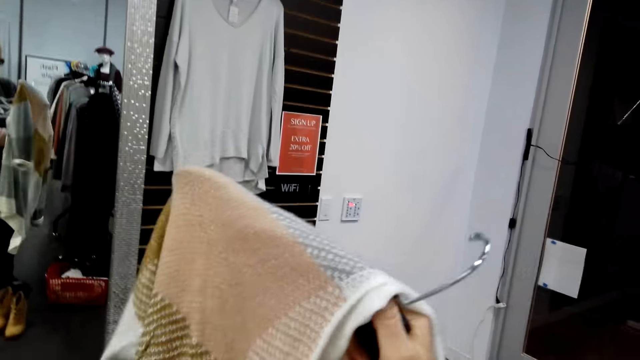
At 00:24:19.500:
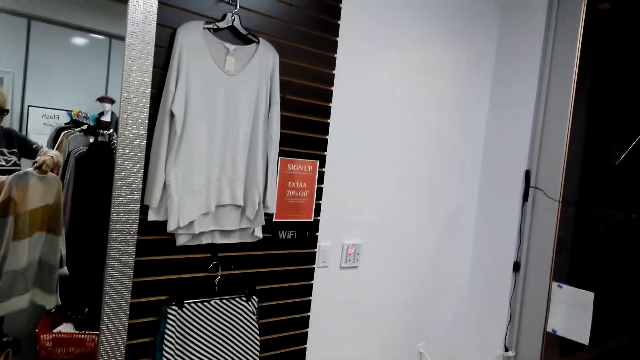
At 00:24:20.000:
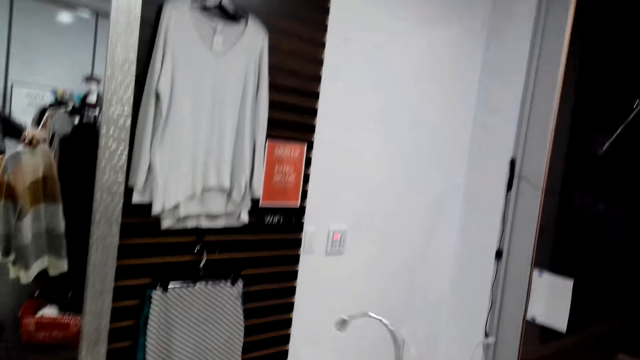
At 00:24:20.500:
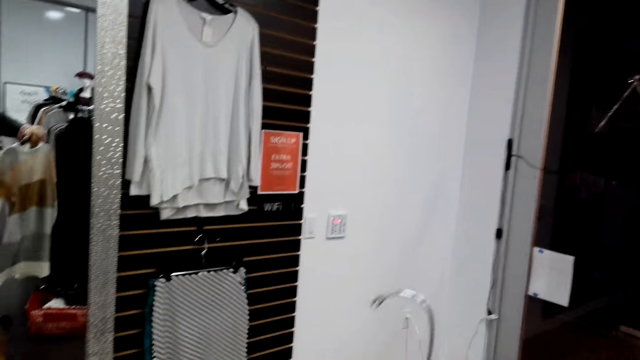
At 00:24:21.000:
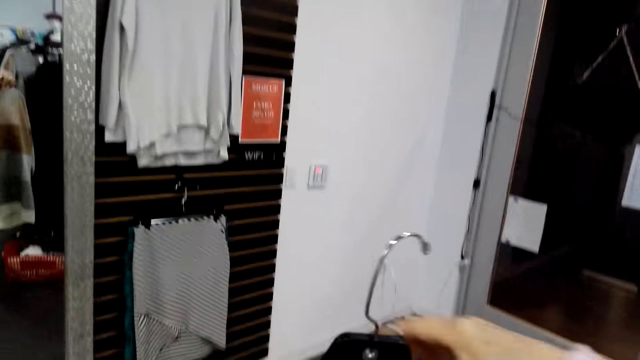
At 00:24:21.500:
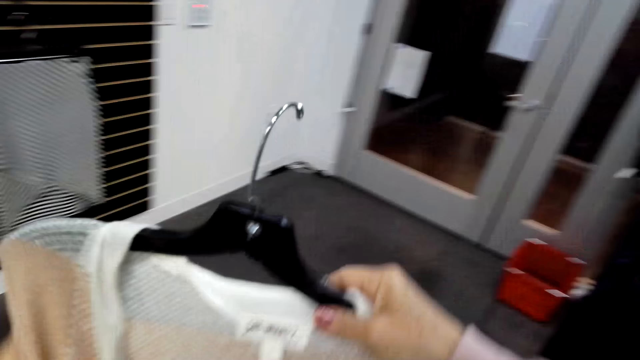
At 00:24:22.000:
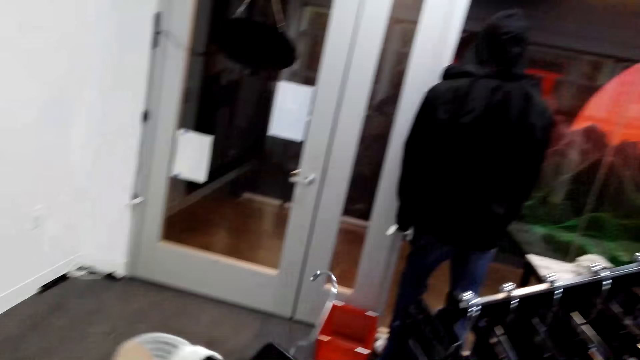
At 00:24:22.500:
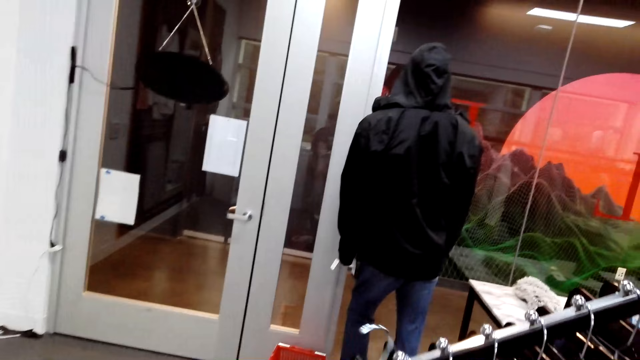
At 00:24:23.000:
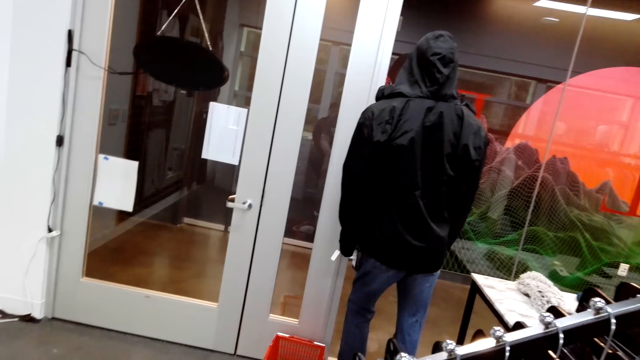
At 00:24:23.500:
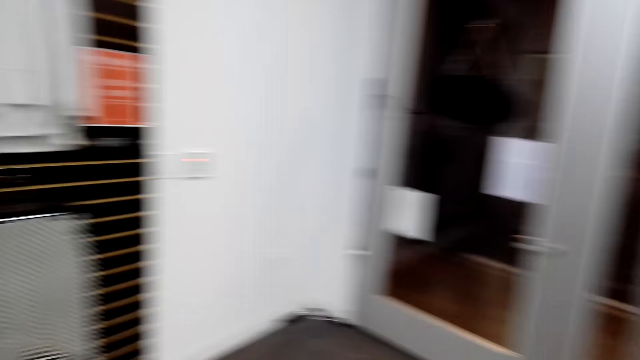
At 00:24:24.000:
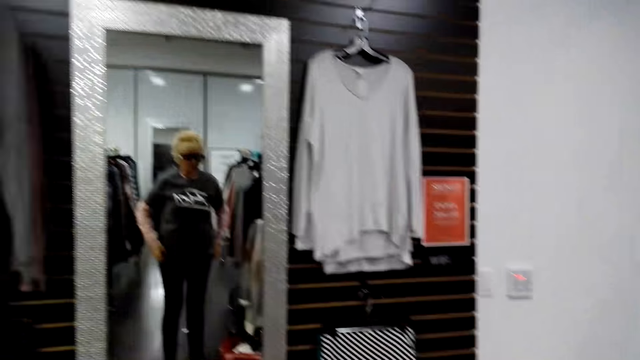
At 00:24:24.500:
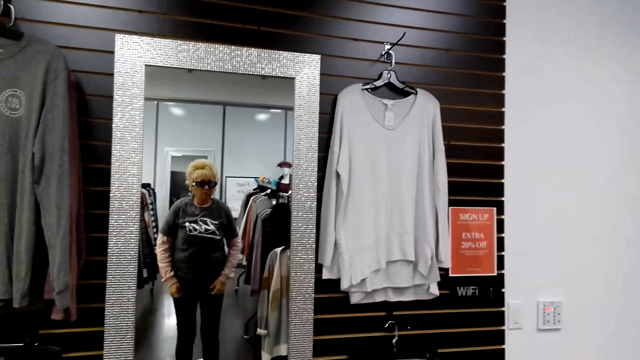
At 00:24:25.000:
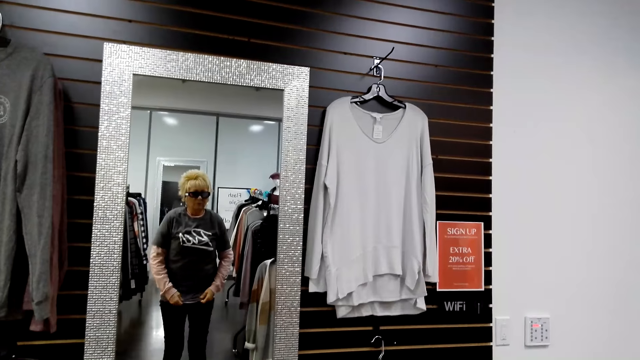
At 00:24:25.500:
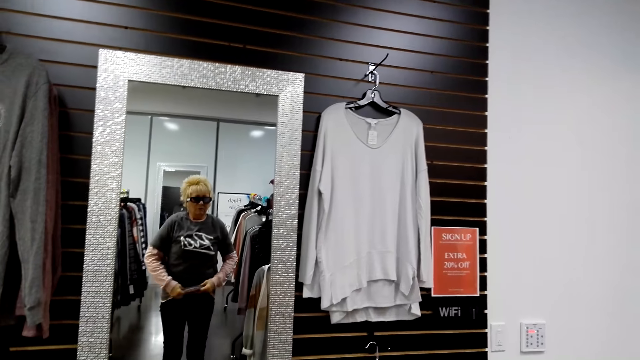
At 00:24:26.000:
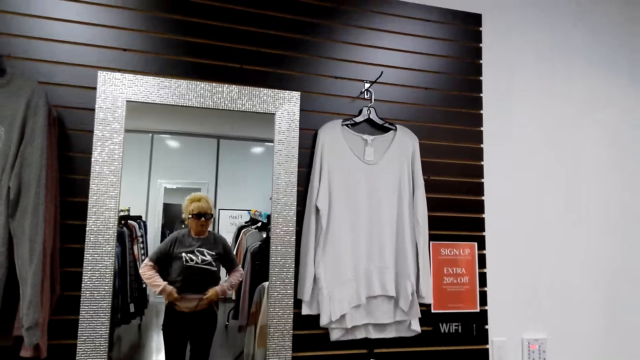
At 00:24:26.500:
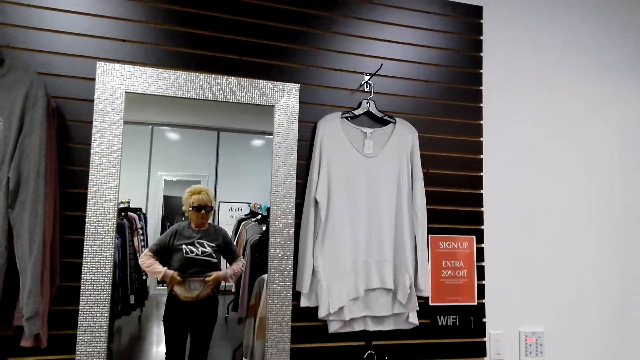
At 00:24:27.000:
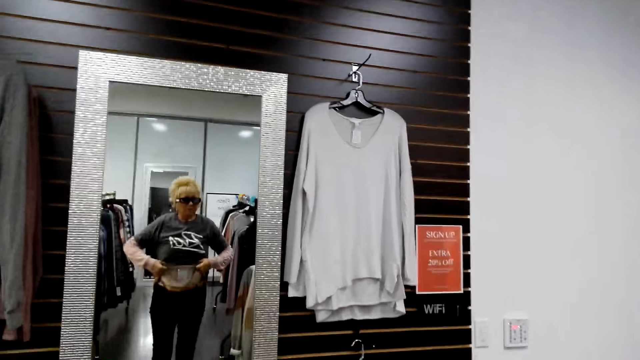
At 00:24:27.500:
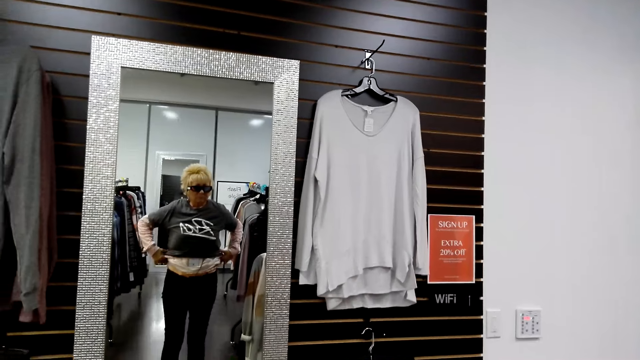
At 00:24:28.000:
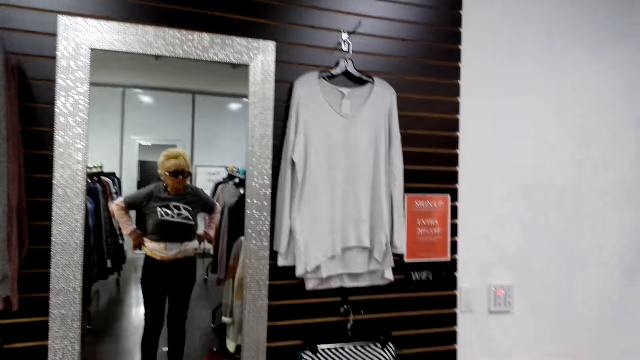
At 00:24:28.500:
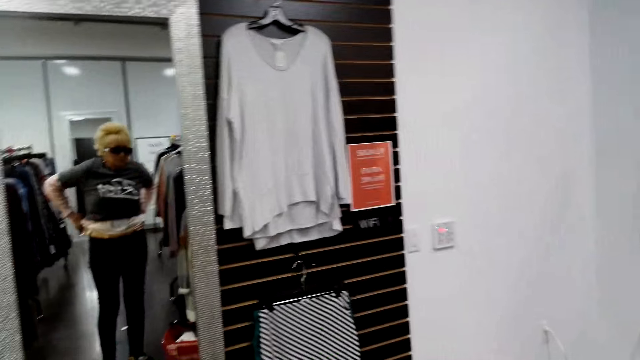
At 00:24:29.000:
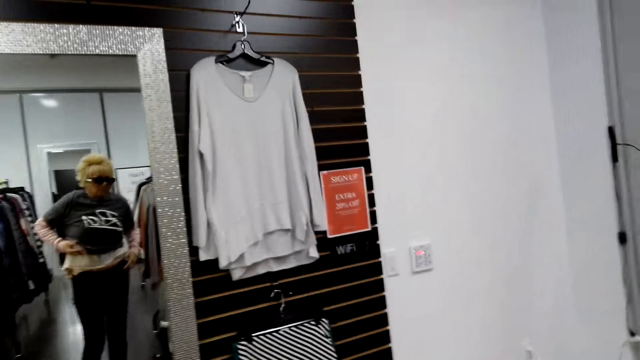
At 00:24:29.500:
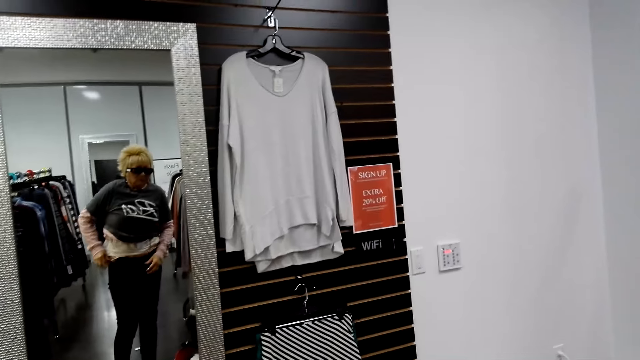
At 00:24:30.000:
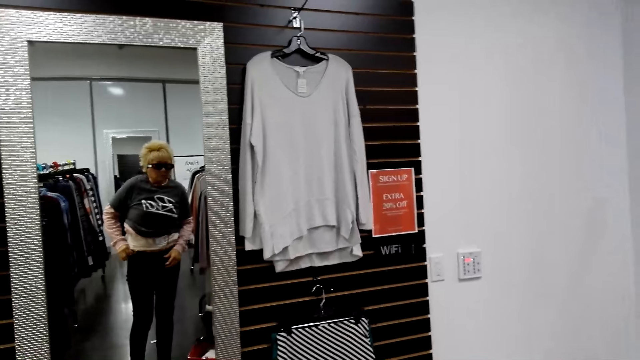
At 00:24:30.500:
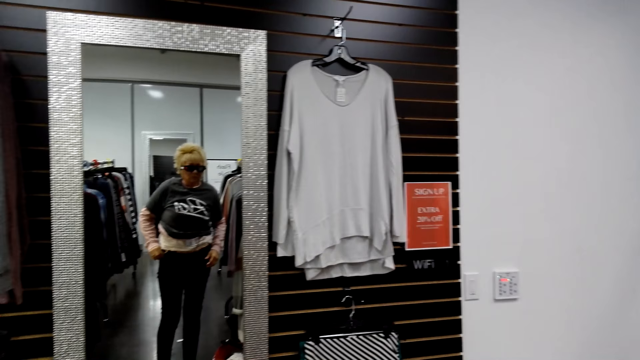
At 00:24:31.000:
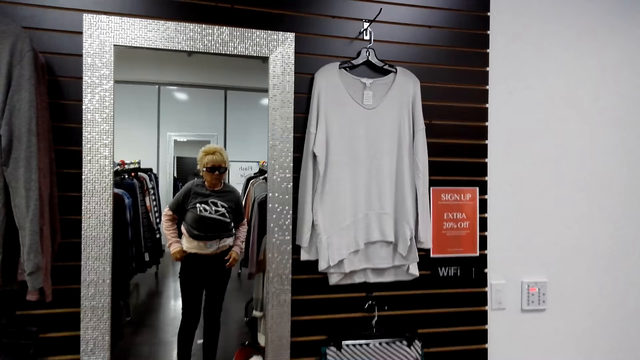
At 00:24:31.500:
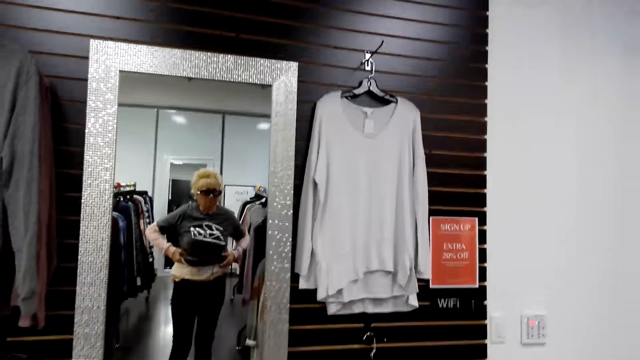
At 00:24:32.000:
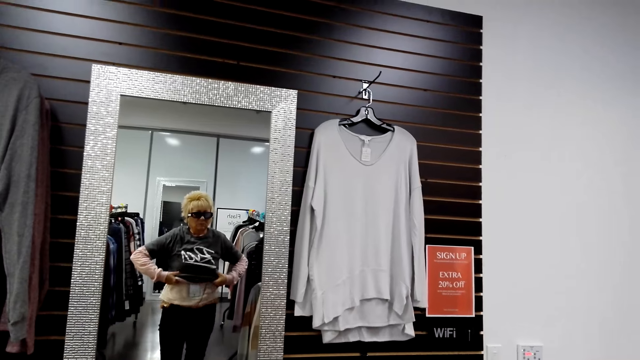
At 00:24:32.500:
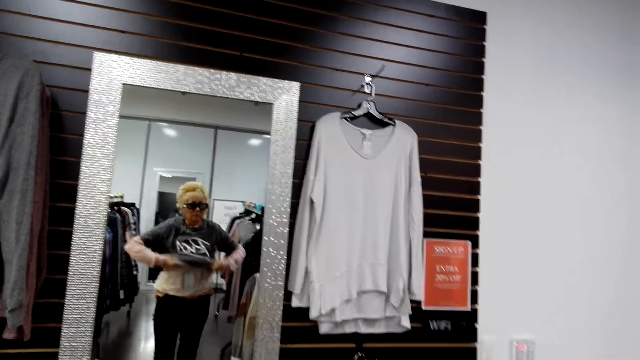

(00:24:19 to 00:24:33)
The camera wearer puts the cardigan on the hanger rod. They look at the mirror. They remove the t-shirt.

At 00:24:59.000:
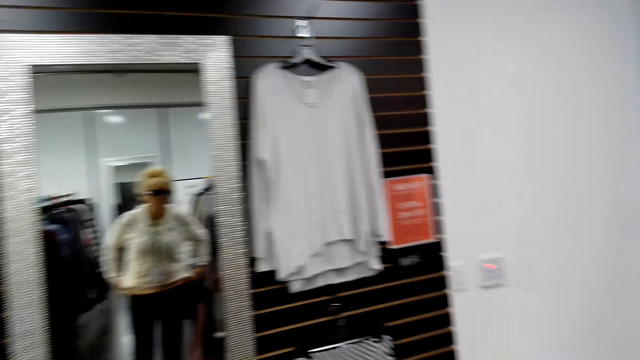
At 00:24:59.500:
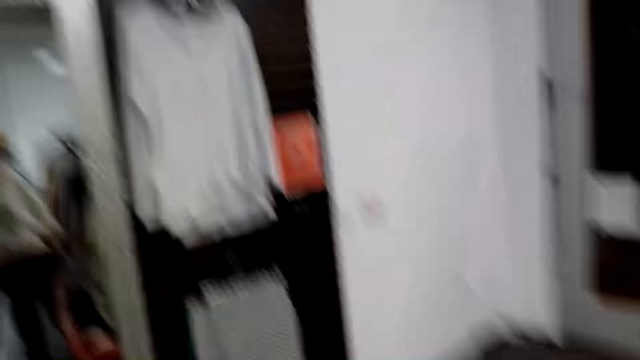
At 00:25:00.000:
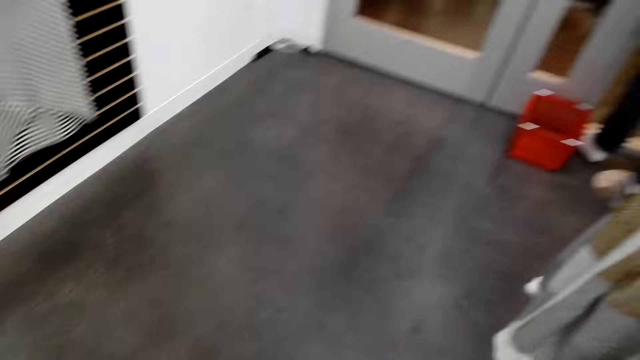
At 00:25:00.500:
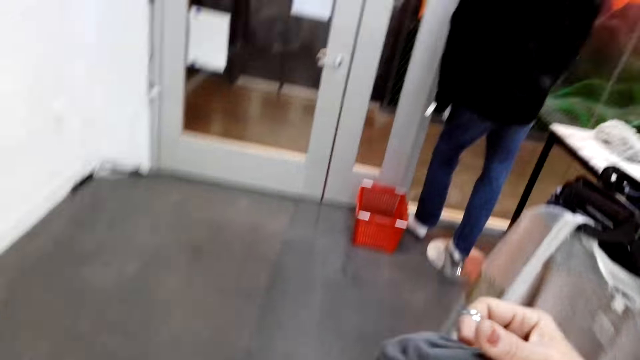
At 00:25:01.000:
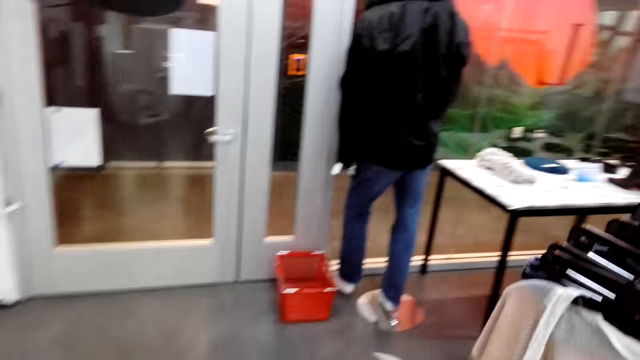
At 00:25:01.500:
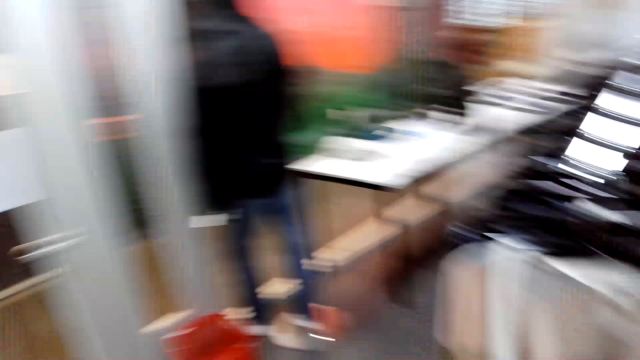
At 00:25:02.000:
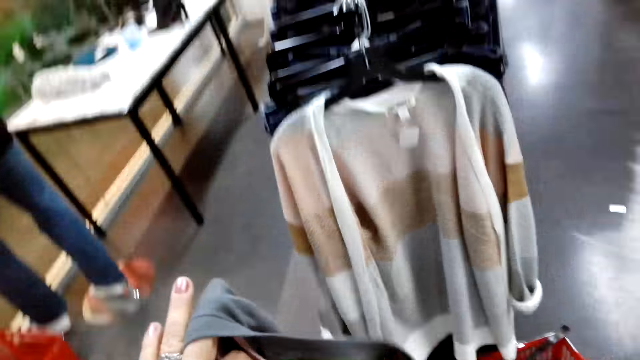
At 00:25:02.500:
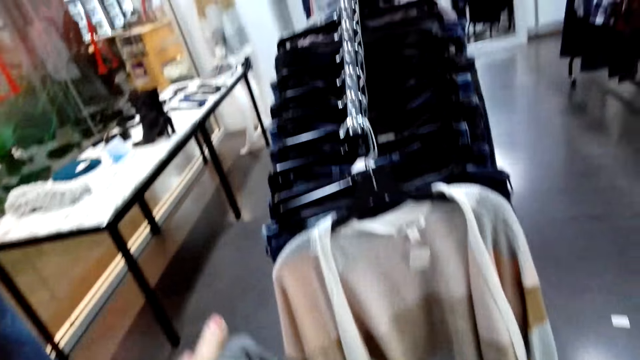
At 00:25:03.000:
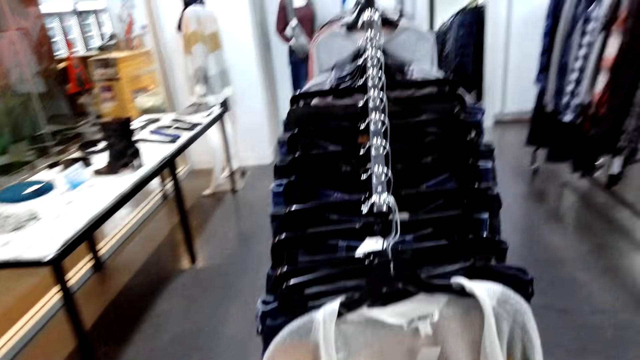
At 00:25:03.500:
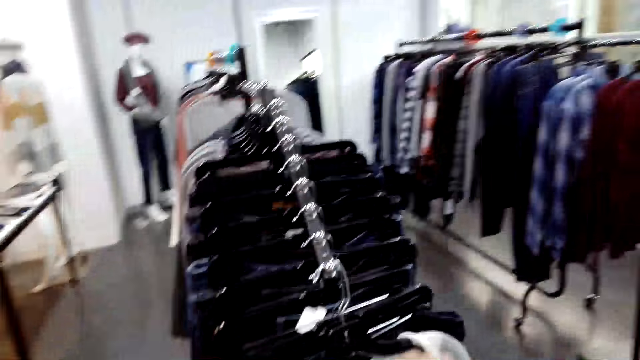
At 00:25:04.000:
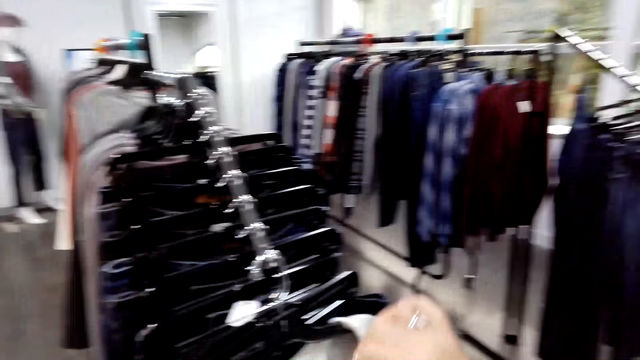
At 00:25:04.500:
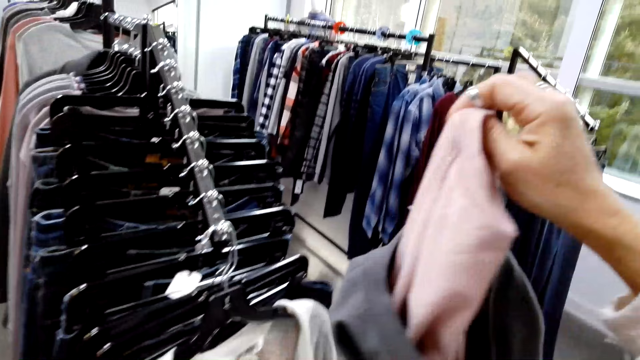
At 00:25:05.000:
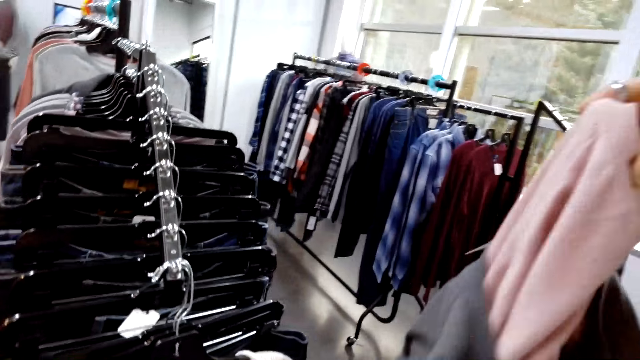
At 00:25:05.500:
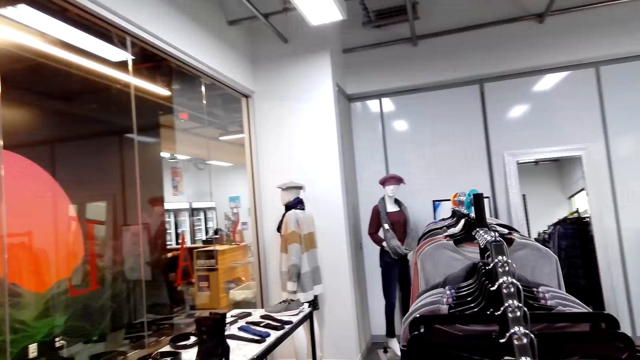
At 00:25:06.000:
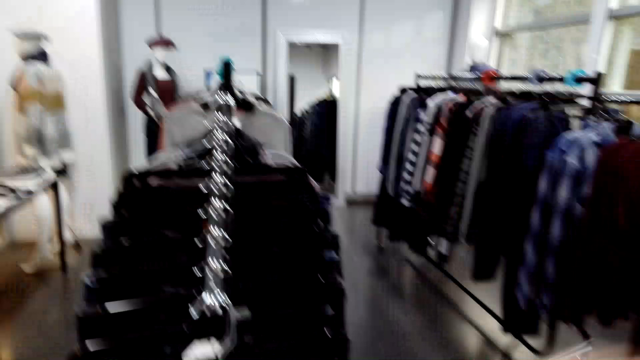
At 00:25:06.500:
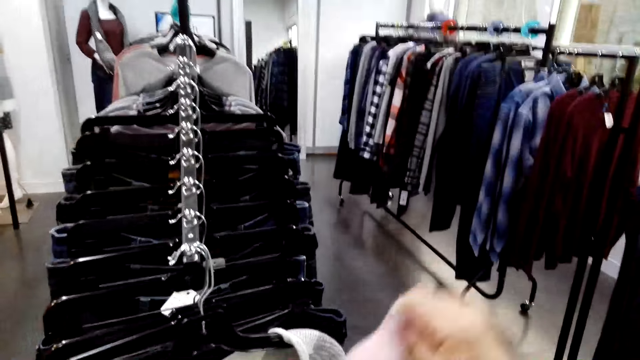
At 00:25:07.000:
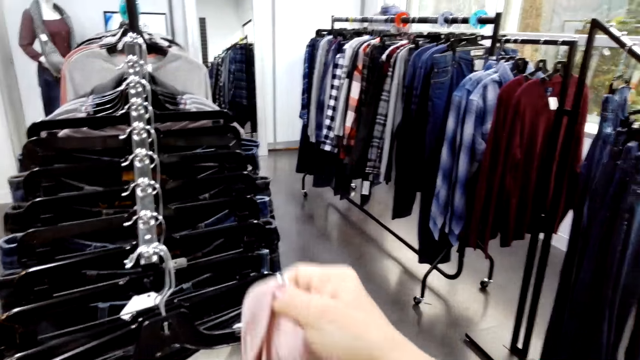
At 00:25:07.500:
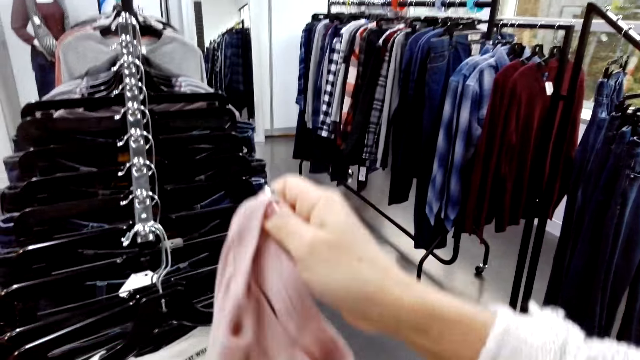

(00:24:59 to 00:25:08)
The camera wearer looks around. They look at clothes.
